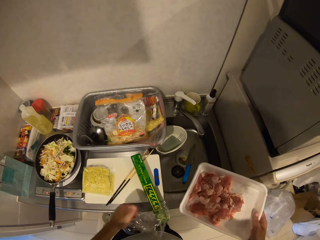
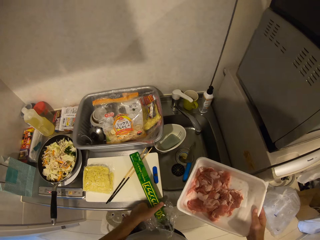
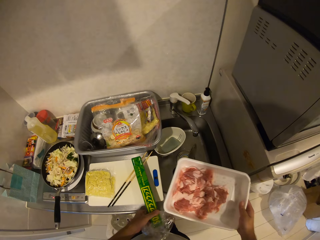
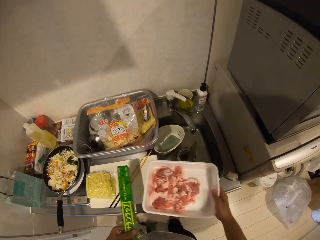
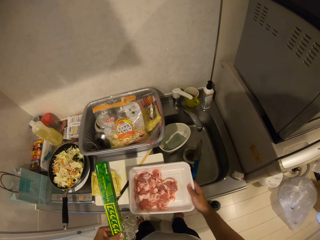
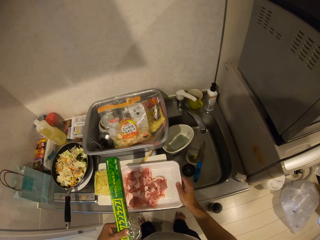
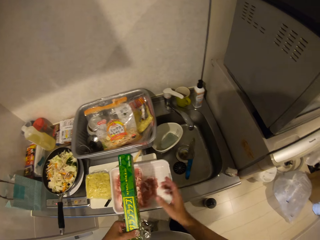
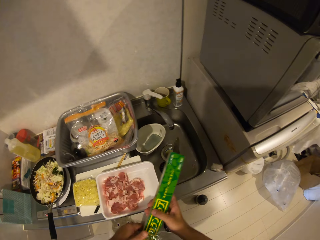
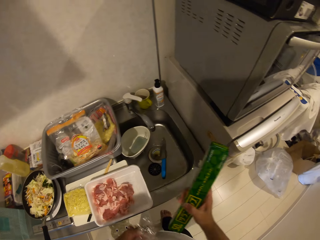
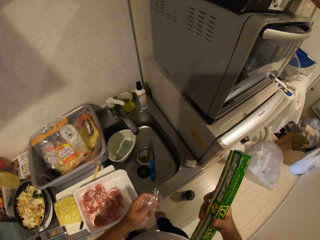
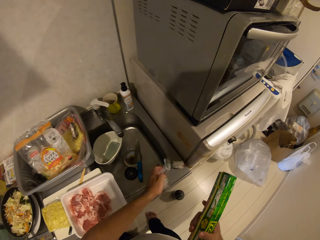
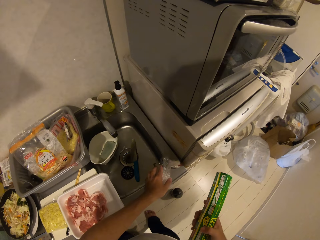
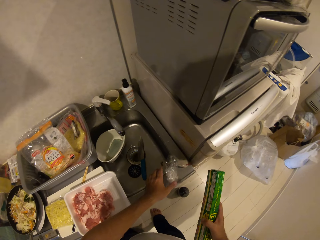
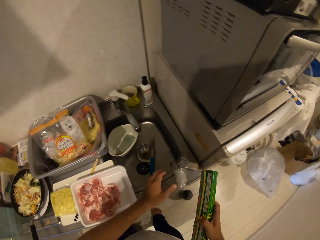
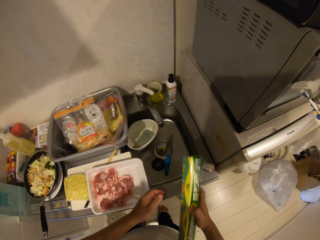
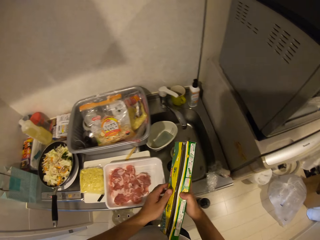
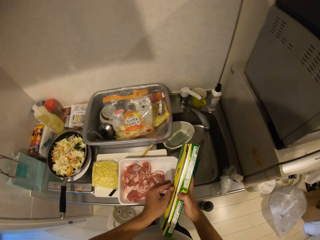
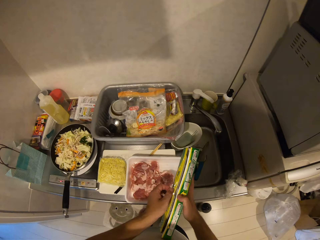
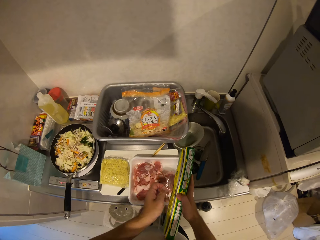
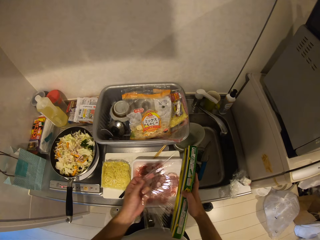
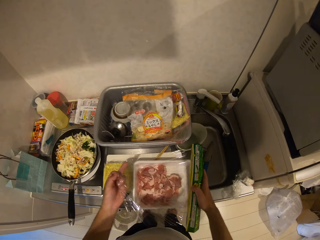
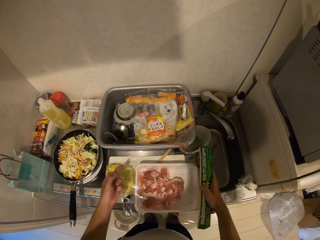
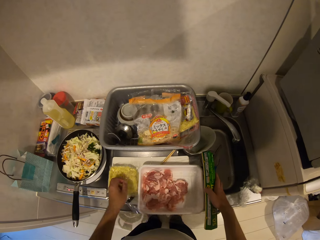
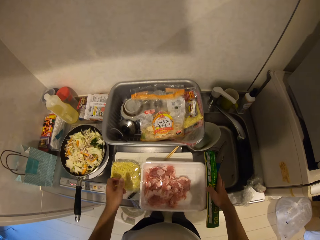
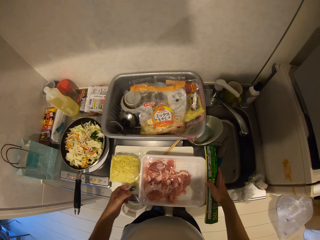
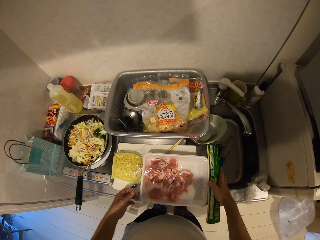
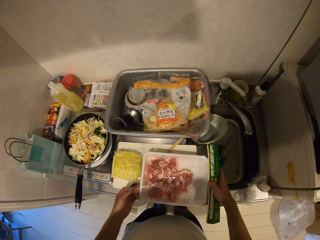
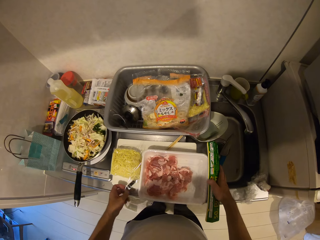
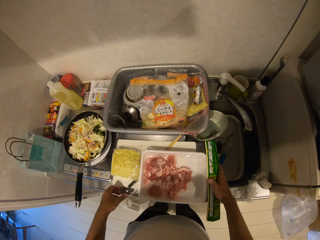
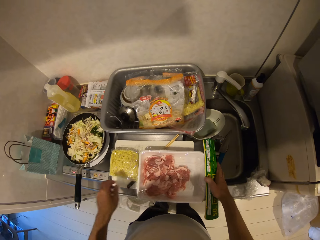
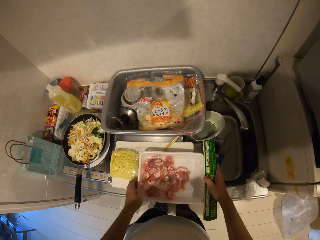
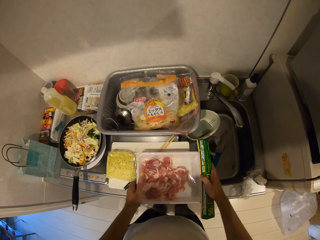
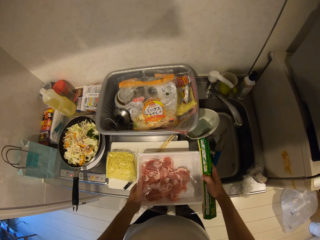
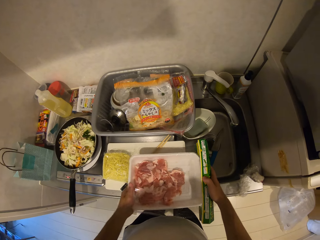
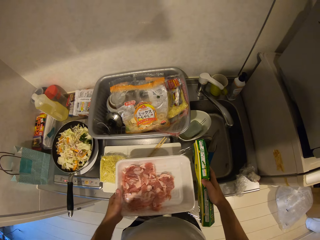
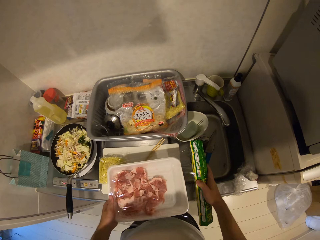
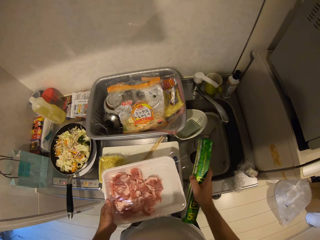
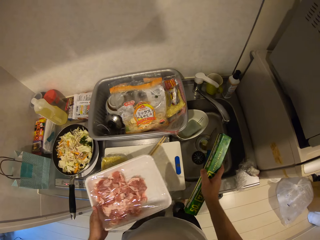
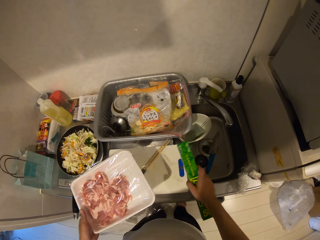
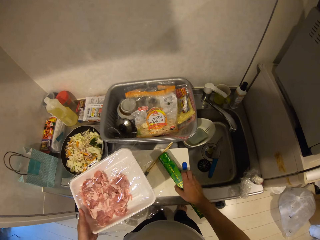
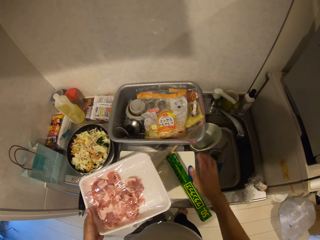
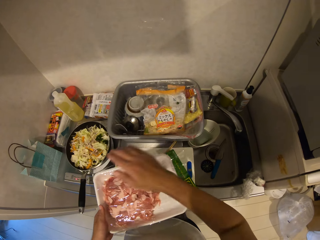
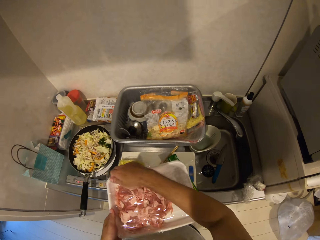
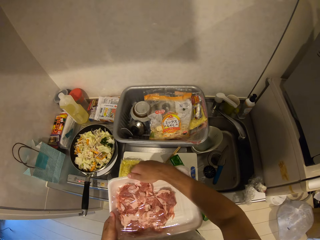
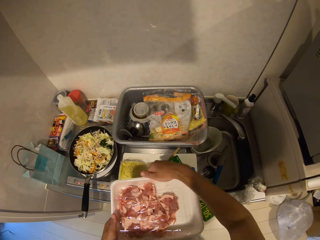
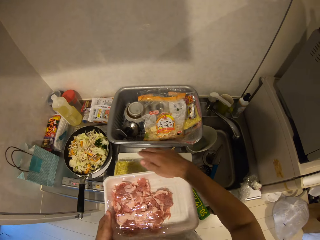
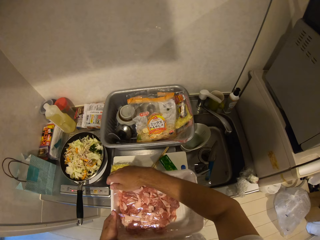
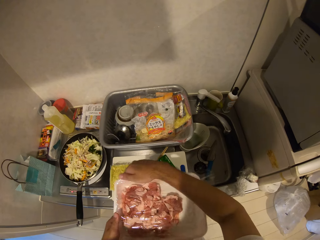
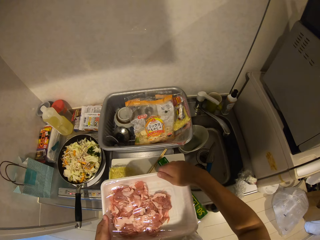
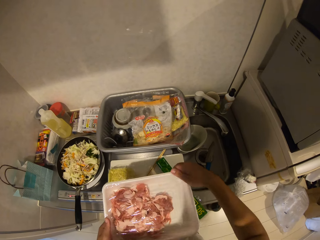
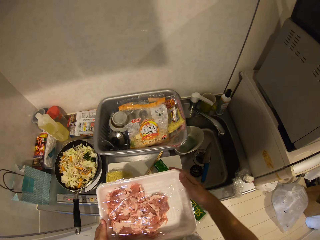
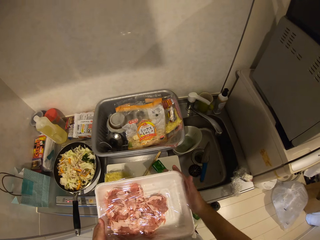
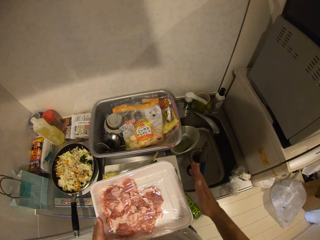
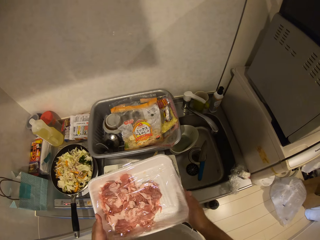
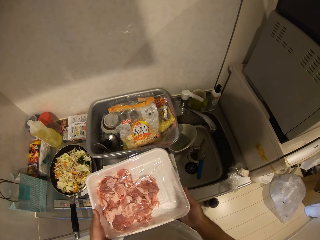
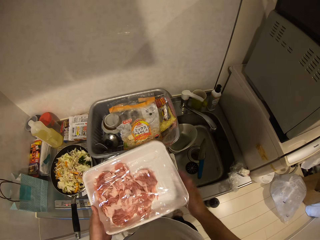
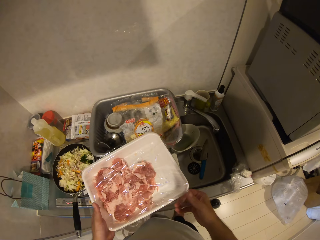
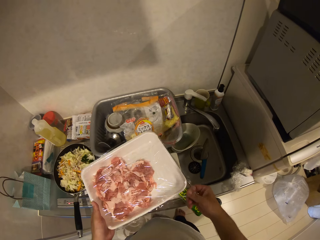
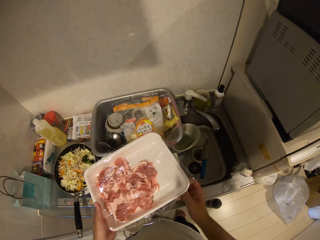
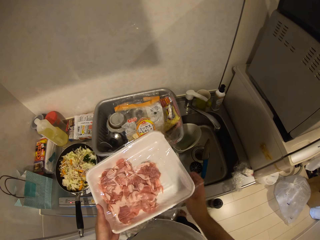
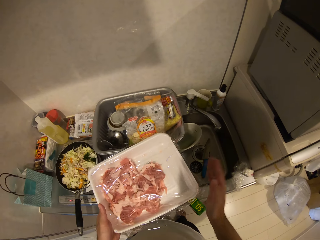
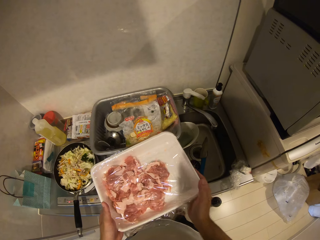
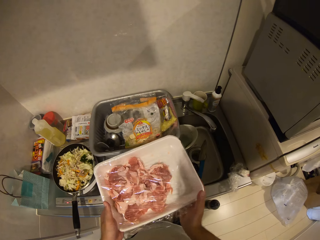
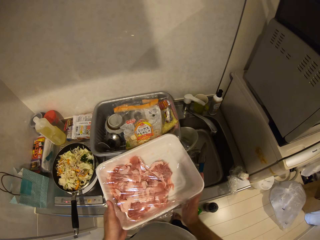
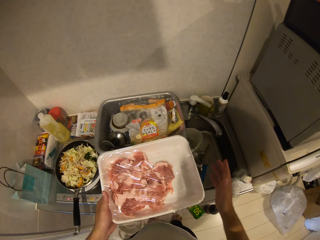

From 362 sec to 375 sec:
The camera wearer picks up the wrap pack from the cabinet. They place the pack of meat on the cabinet. They drop the wrap on the cabinet. They place a wrap on the pack of meat. They carry the pack of meat from the cabinet. They detach the wrap from the wrap pack. They drop the wrap pack on the cabinet. They wrap the pack.

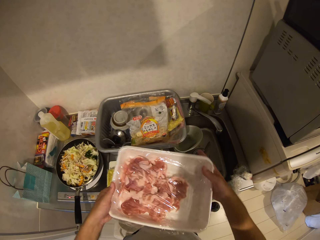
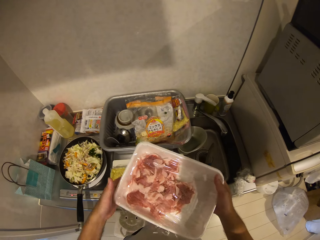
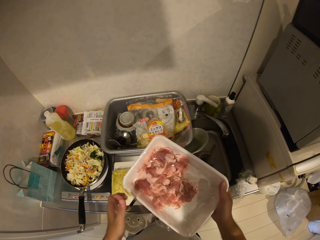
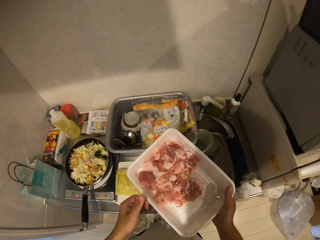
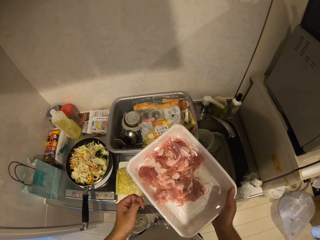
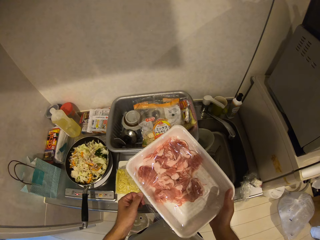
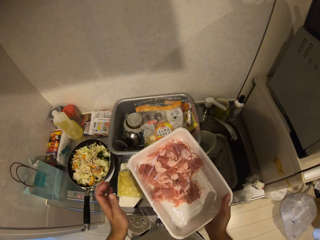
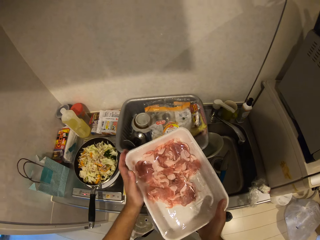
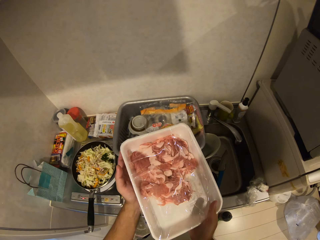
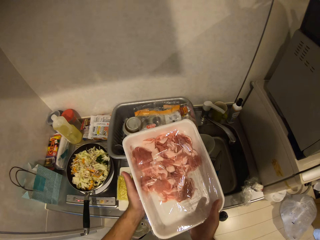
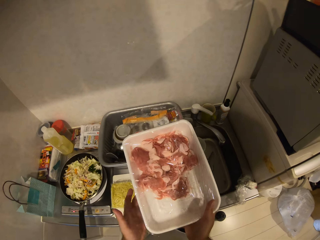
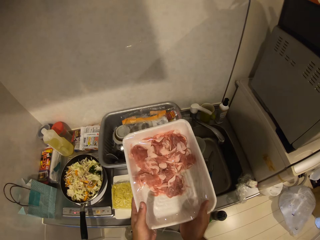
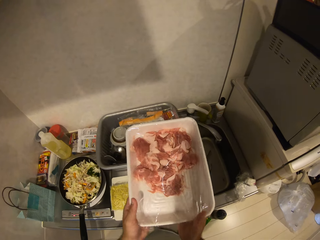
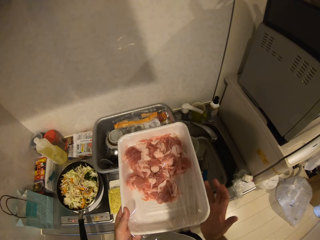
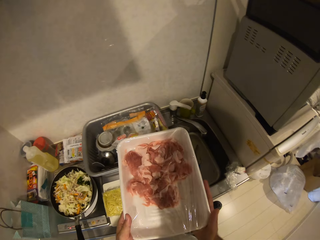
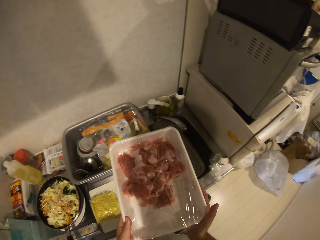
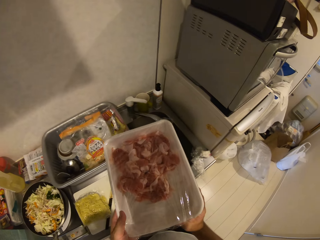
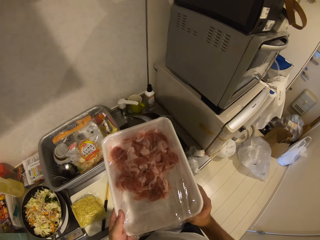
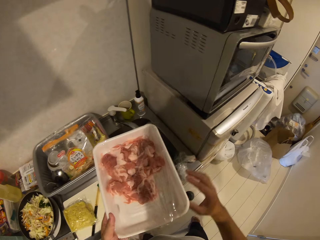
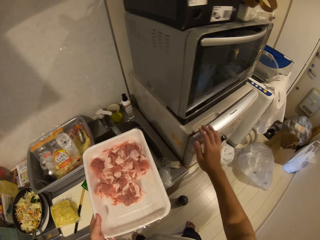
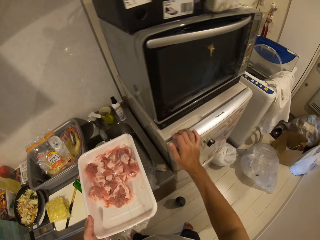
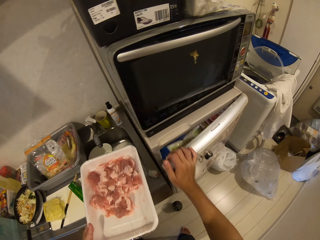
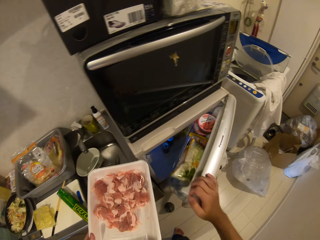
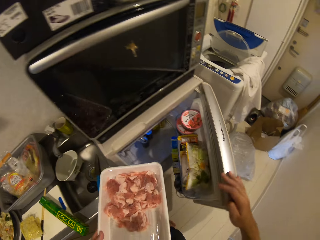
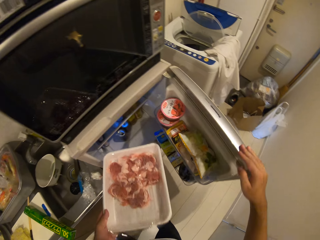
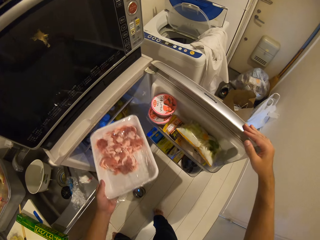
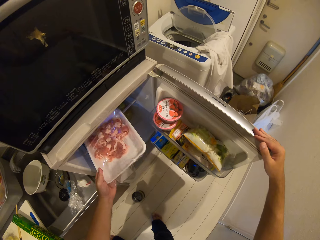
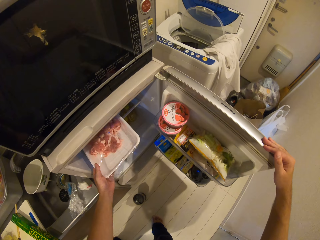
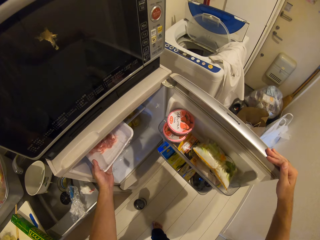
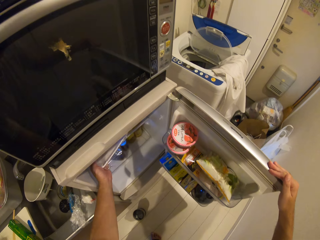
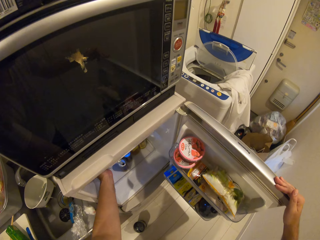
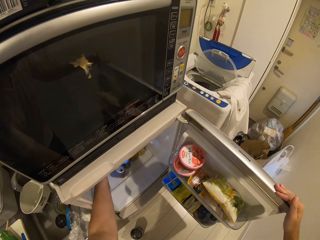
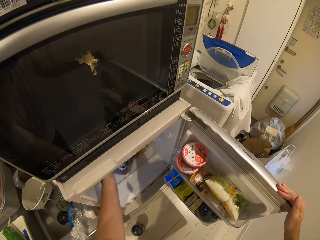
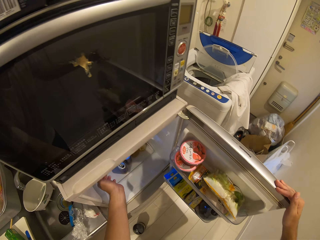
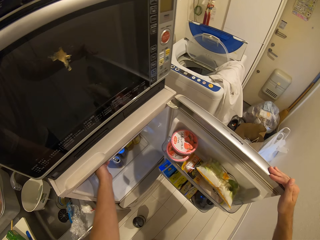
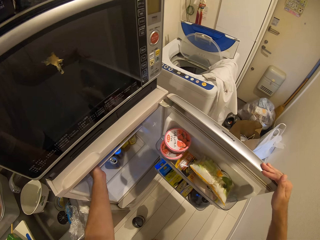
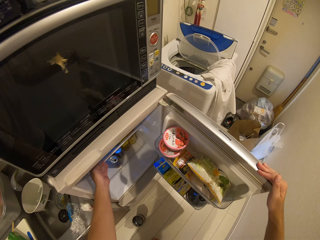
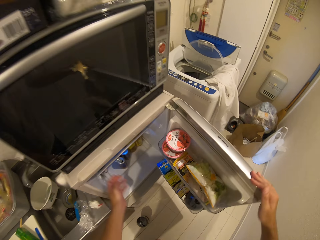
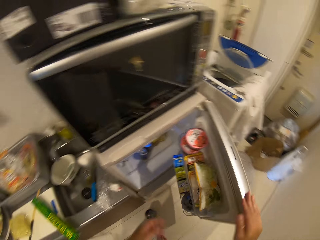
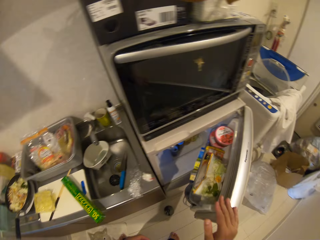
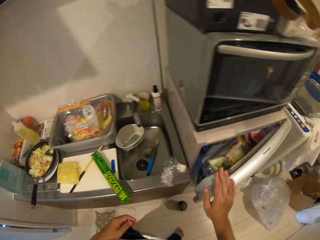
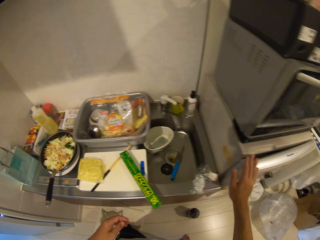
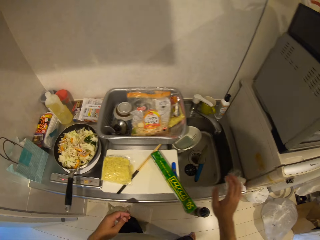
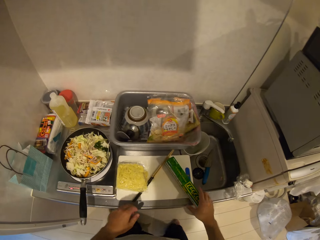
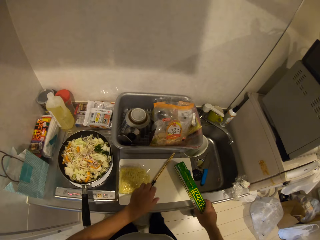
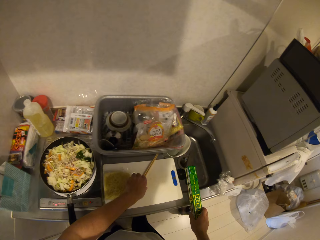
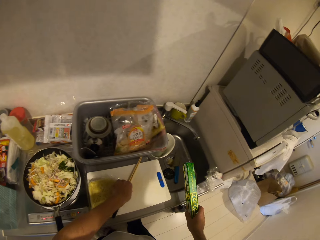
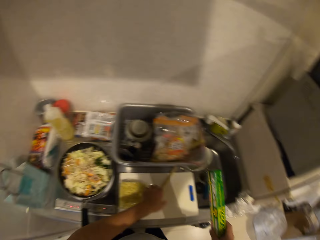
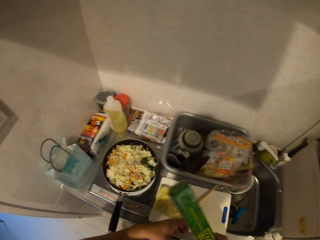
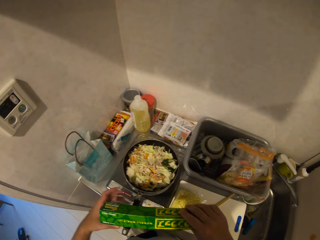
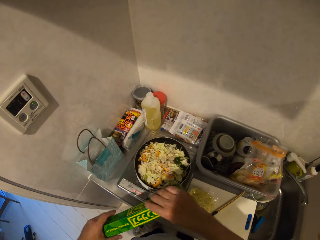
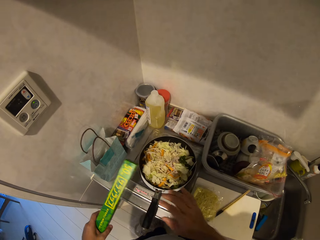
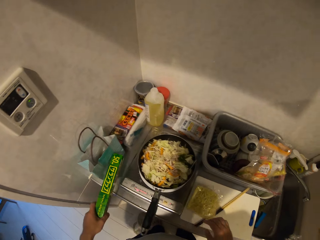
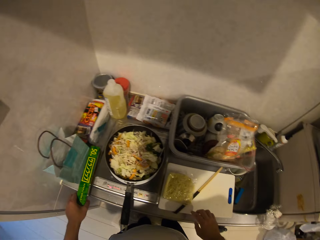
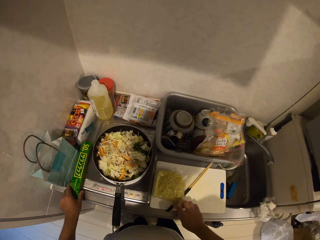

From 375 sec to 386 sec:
The camera wearer opens the fridge. They place the pack of meat in the fridge. They close the fridge. They lock the fridge. They pick up the wrap pack from the cabinet.
